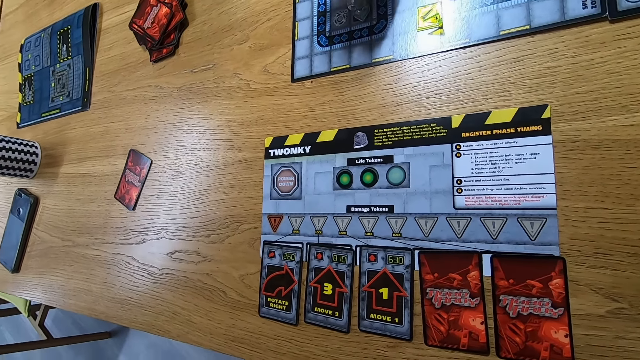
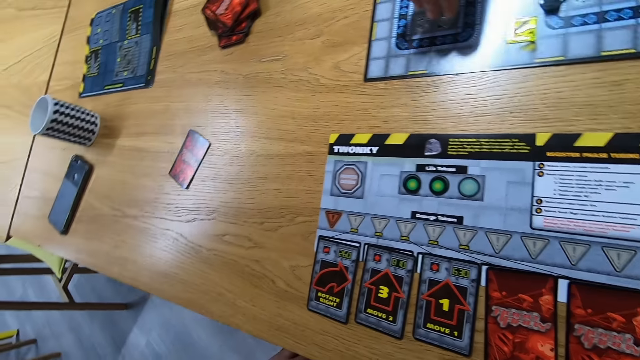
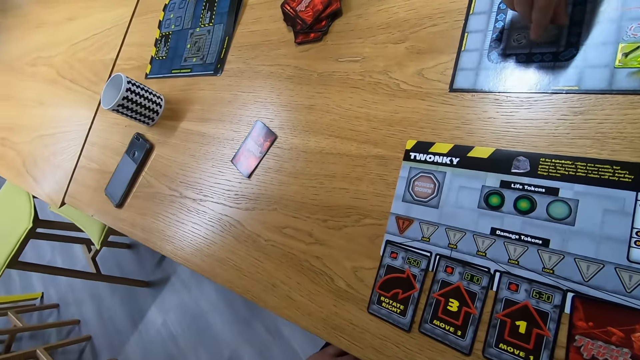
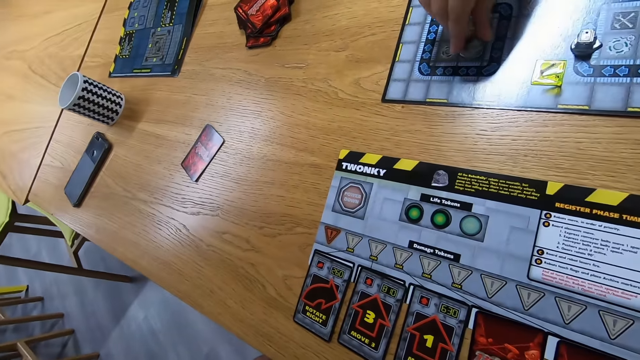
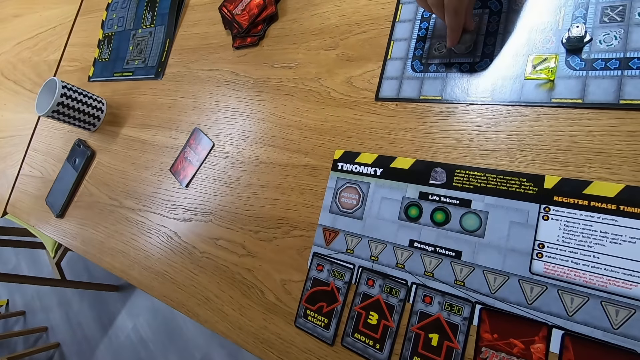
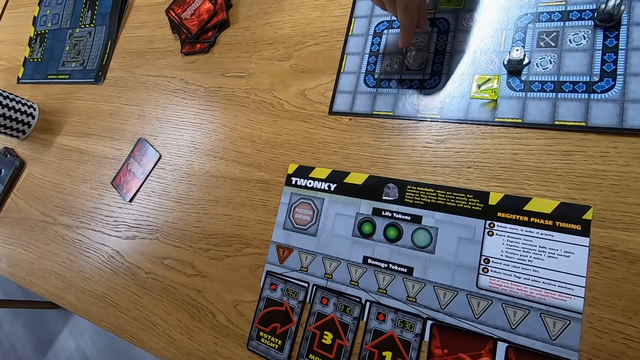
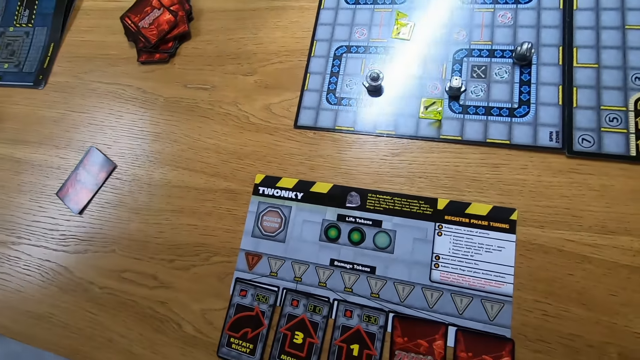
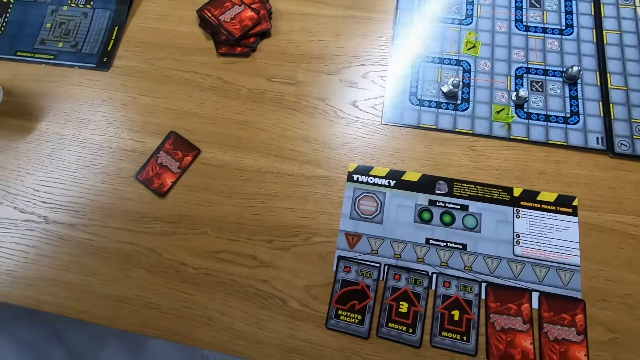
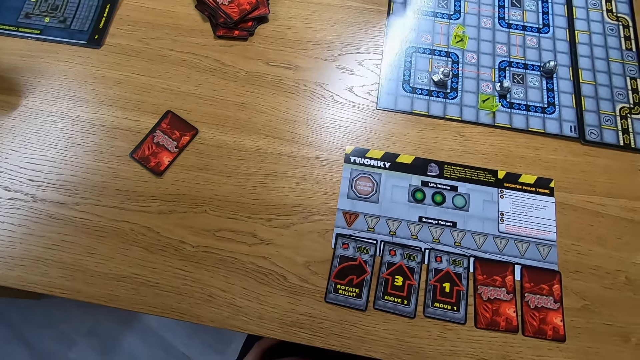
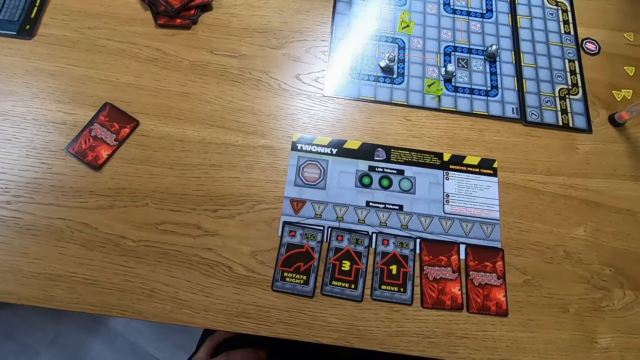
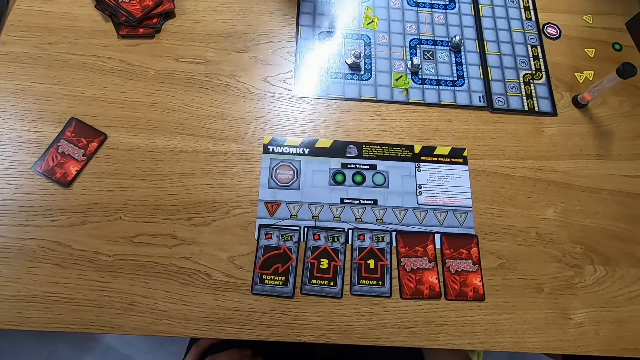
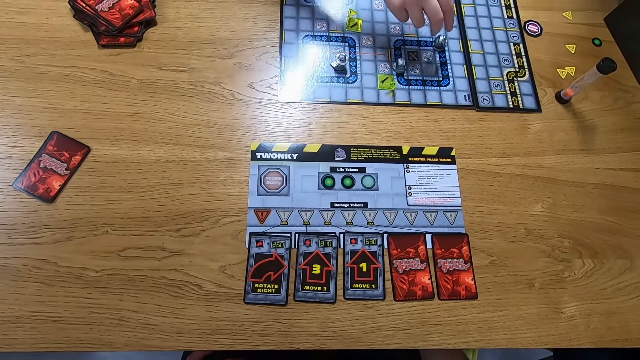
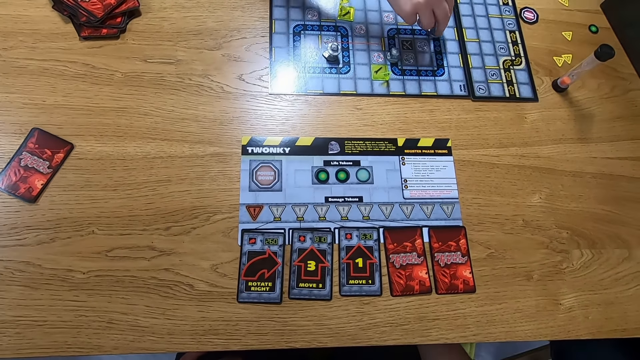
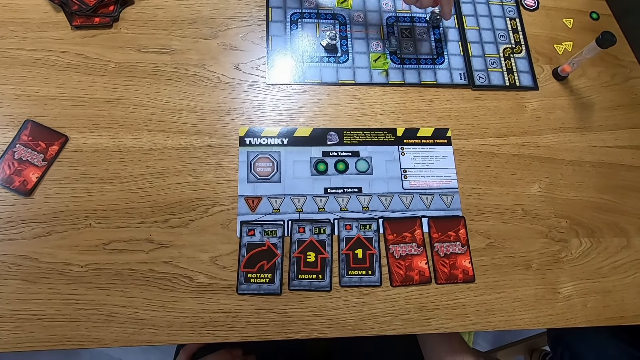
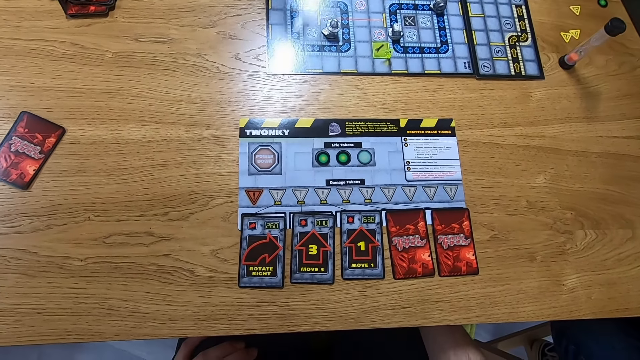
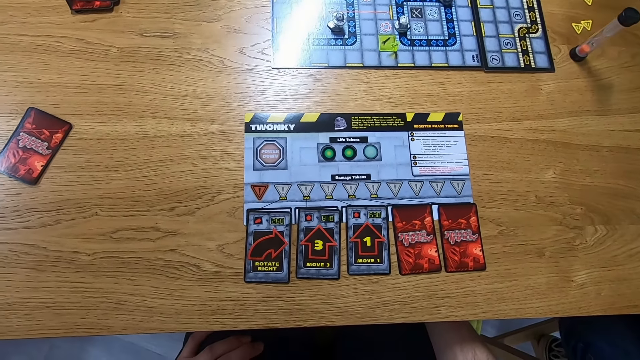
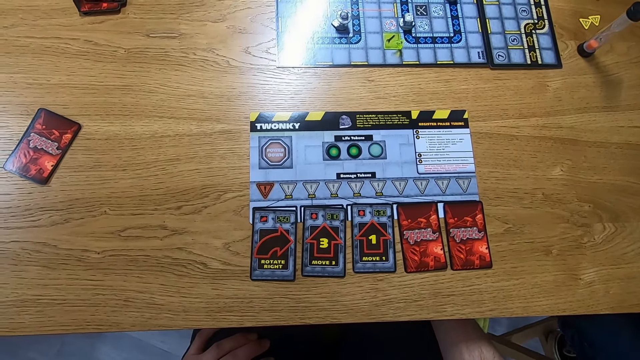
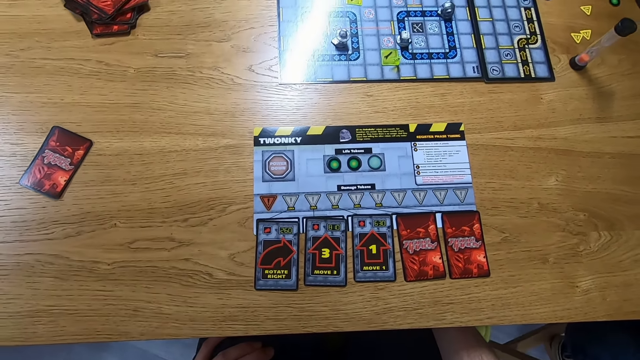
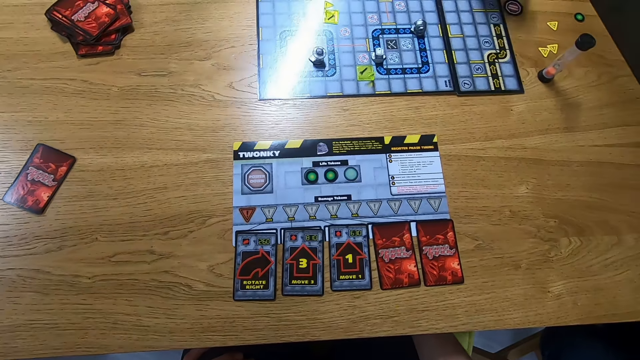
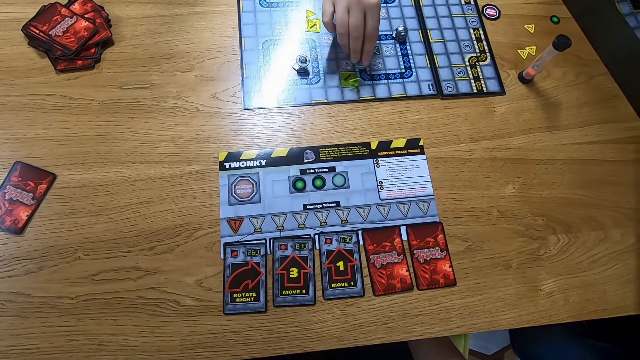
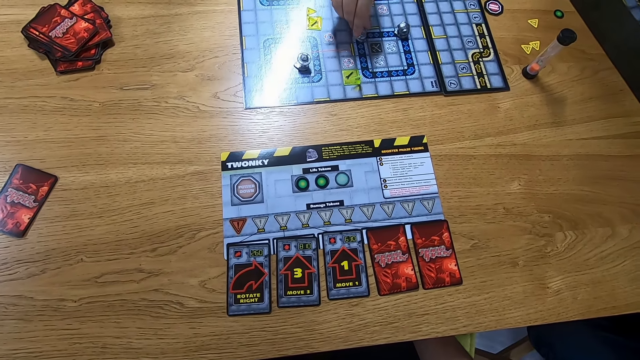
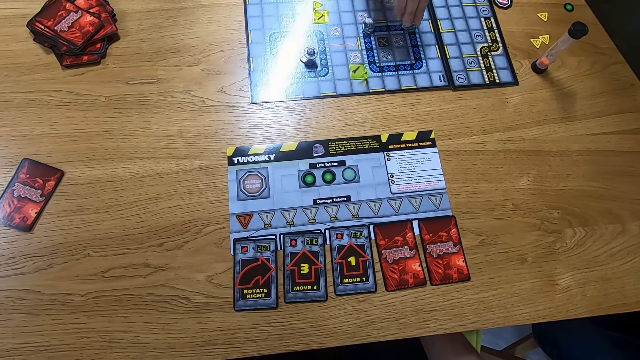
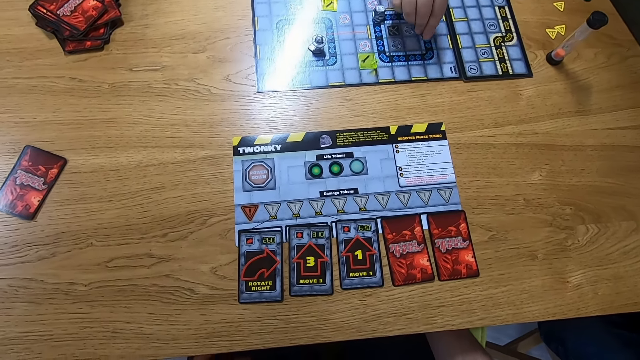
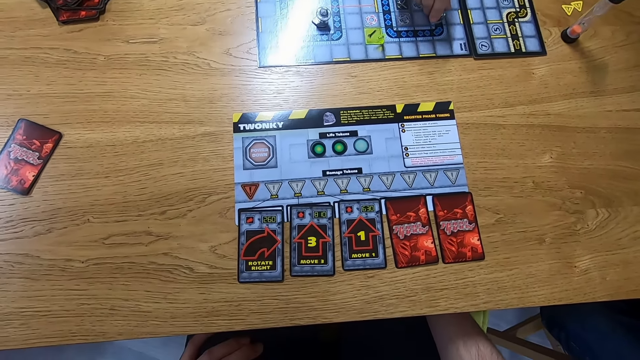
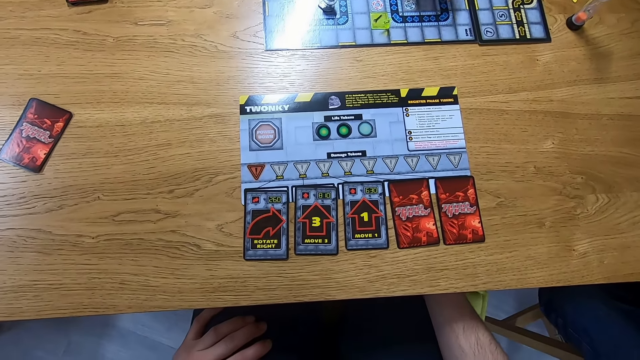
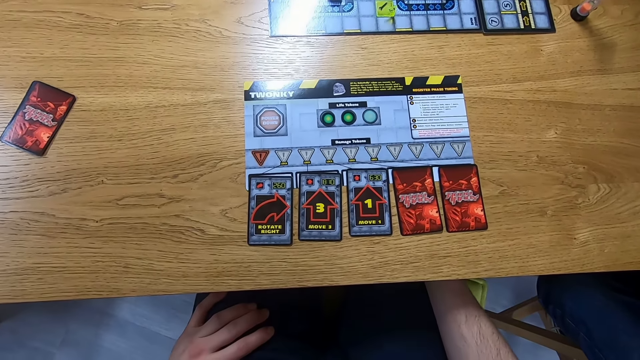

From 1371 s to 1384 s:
A person moves a robo rally robot on the board. Another person moves a robo rally robot on the board. The first person moves the robo rally robots on the board.

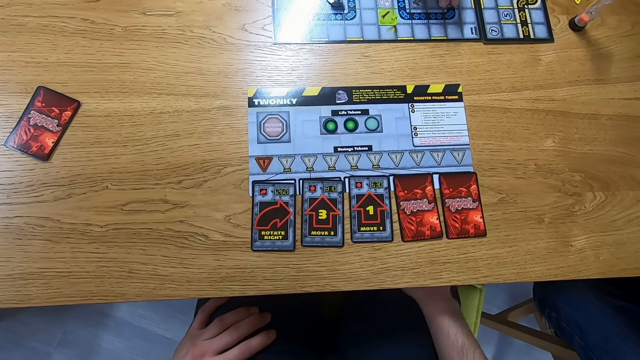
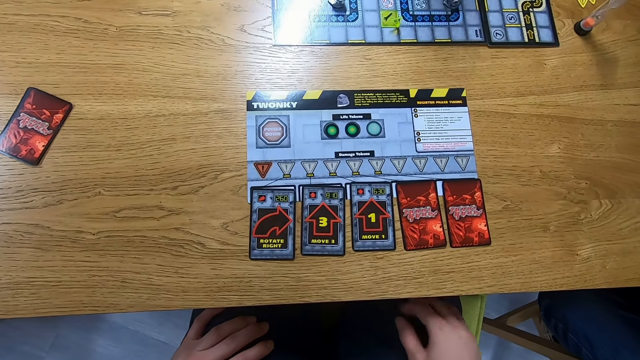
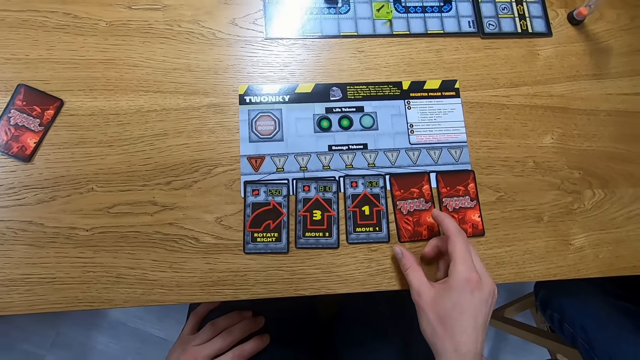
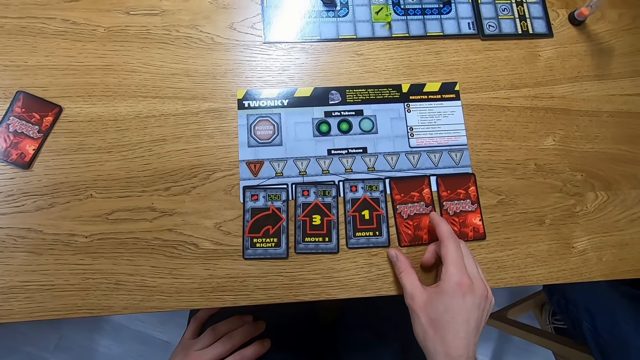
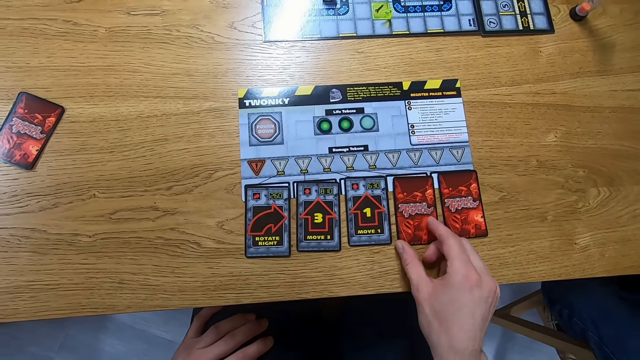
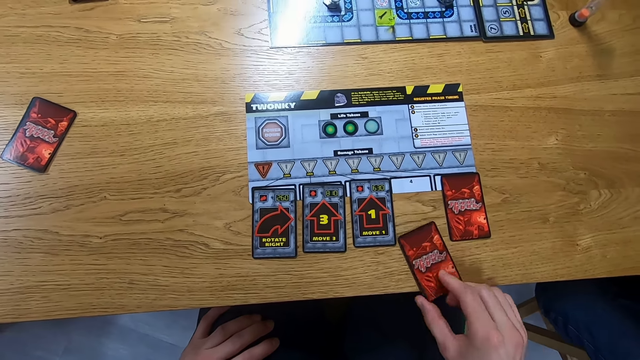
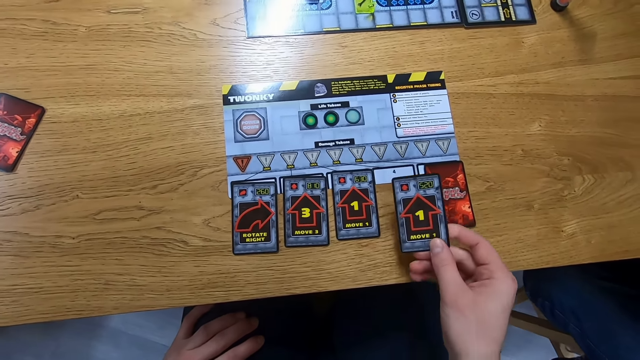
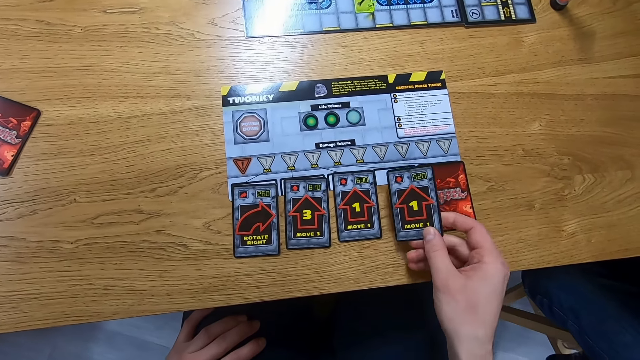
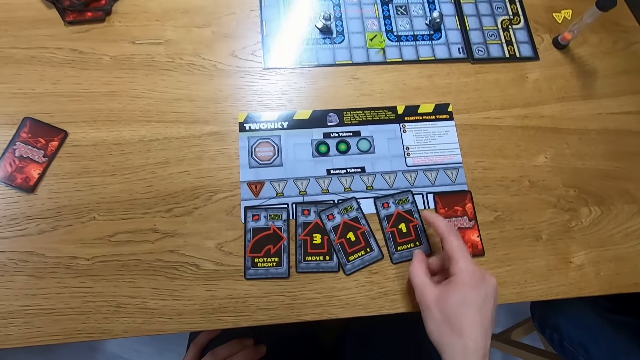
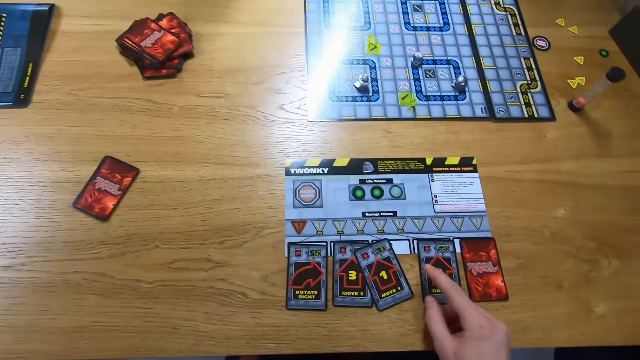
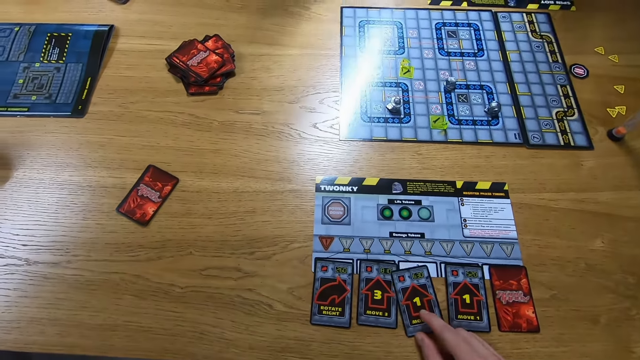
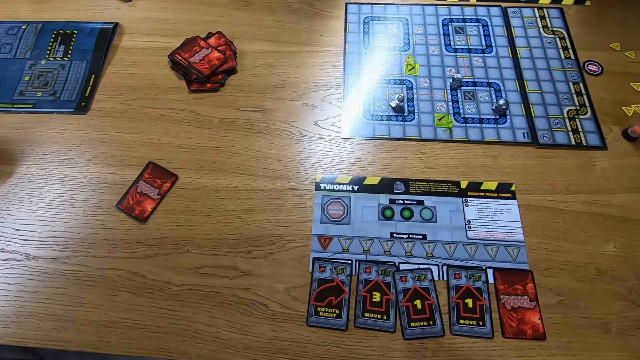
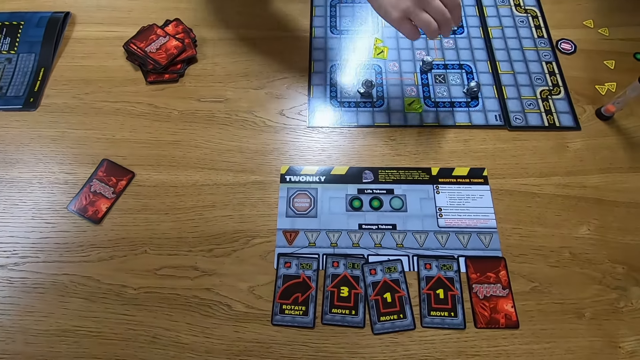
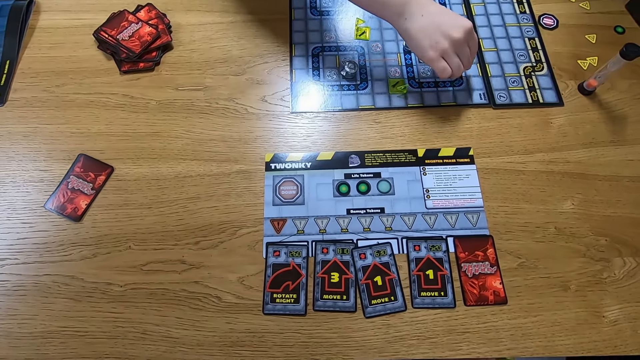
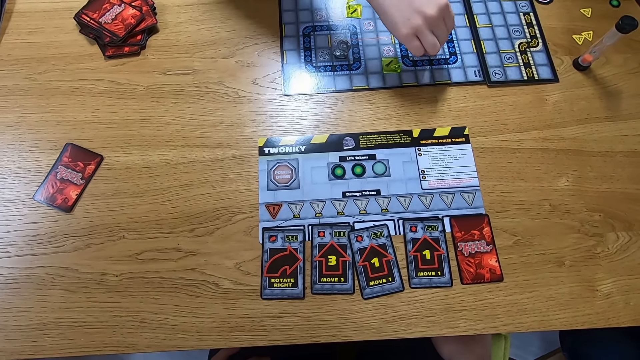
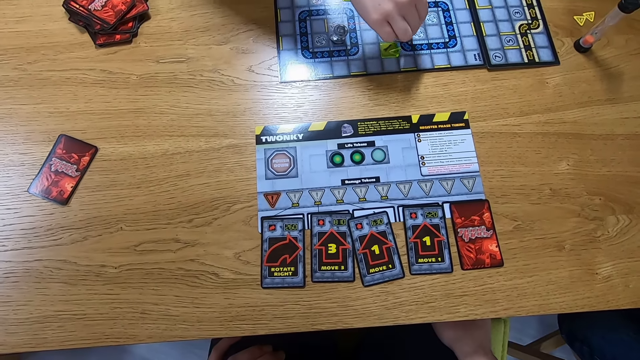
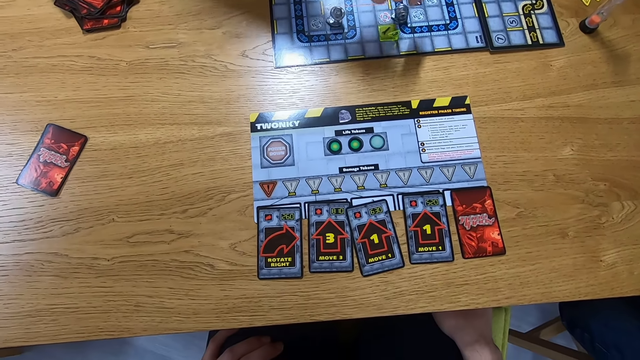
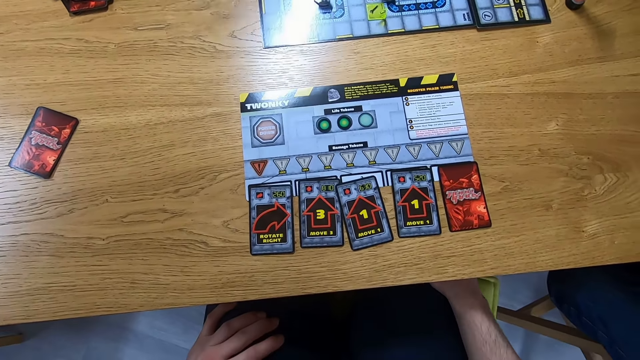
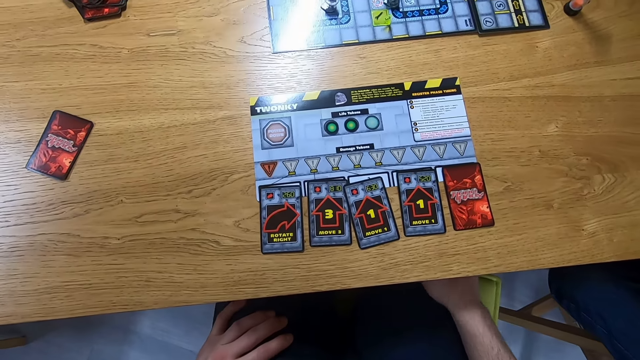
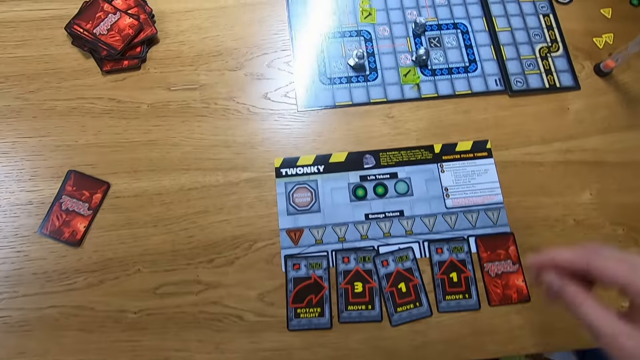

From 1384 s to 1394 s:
The camera wearer places a hand on a card. They play the card, turn the card, and move the cards. A person moves a robo rally robot on the board.
